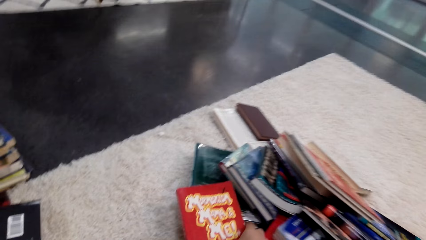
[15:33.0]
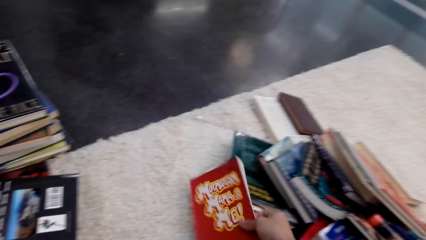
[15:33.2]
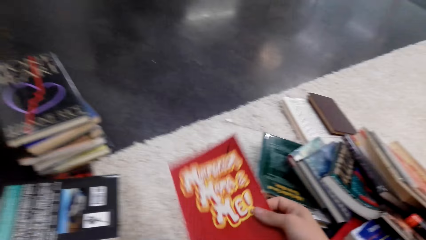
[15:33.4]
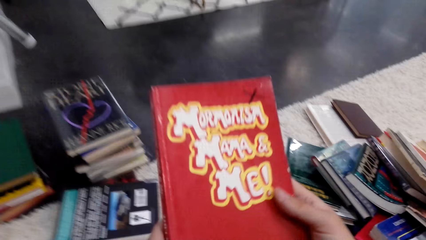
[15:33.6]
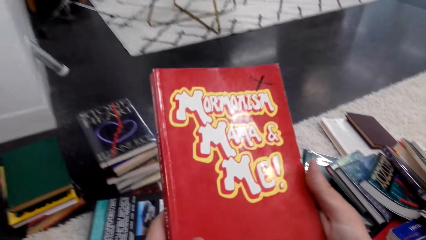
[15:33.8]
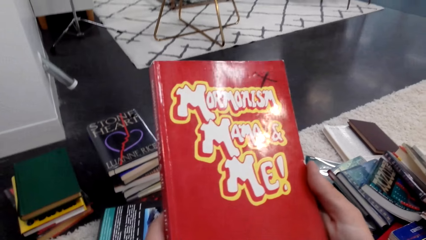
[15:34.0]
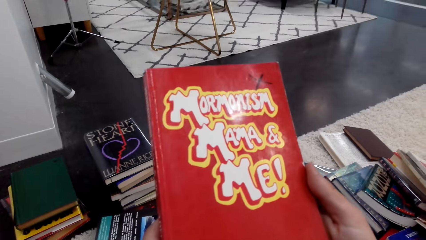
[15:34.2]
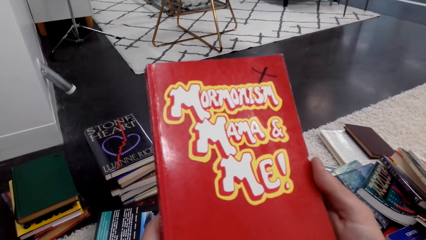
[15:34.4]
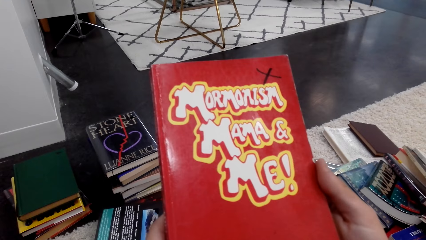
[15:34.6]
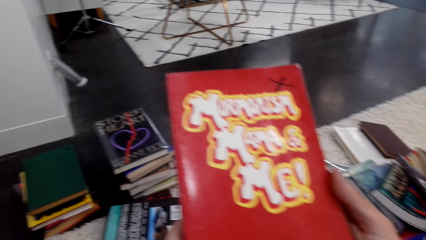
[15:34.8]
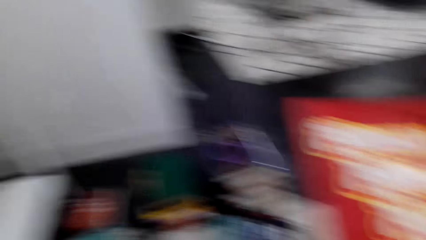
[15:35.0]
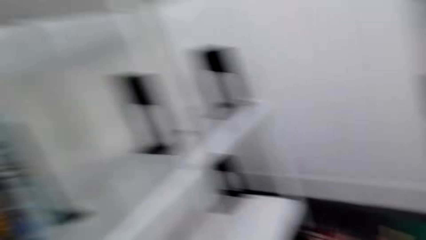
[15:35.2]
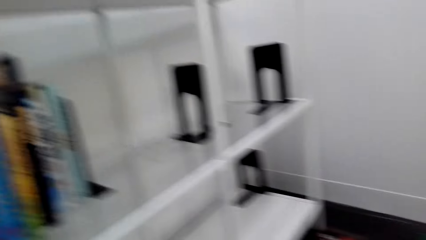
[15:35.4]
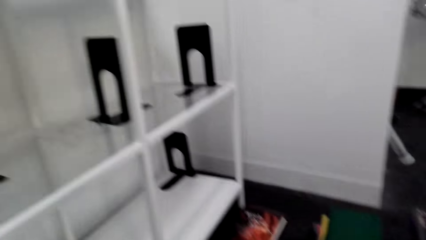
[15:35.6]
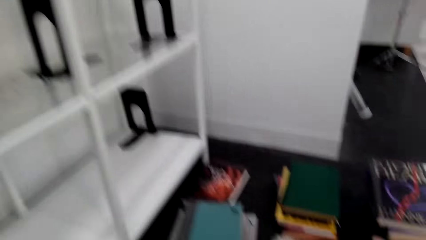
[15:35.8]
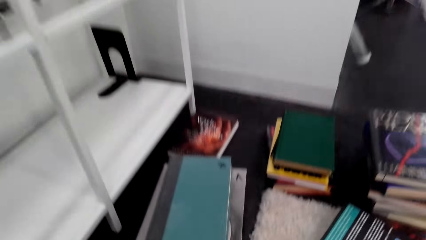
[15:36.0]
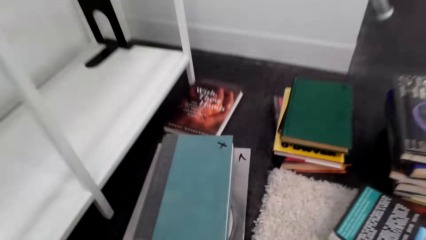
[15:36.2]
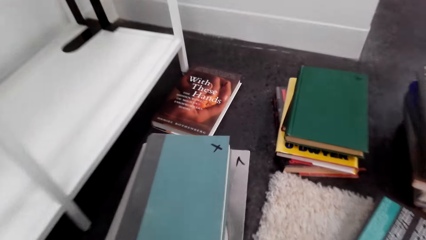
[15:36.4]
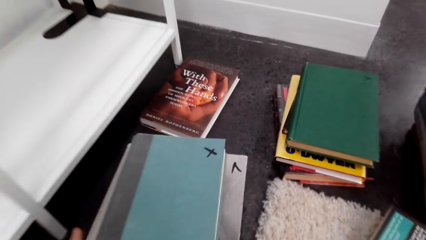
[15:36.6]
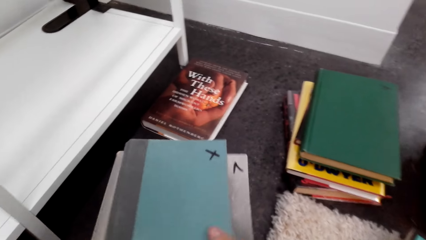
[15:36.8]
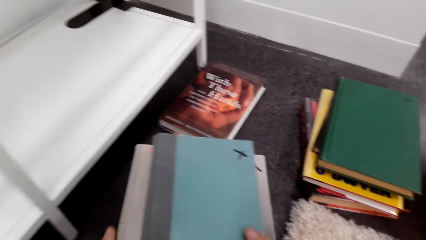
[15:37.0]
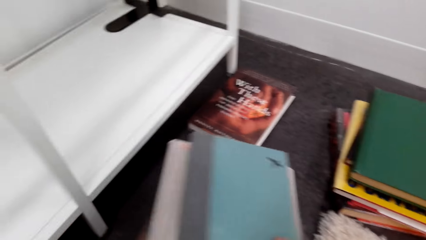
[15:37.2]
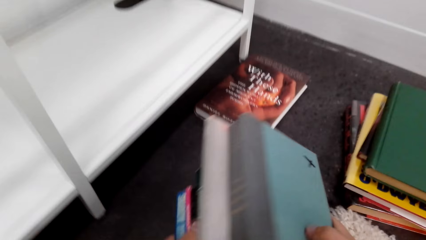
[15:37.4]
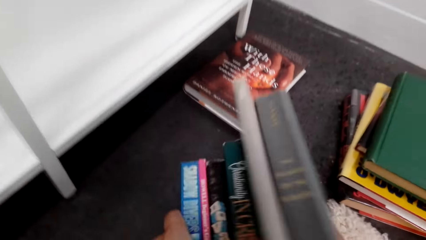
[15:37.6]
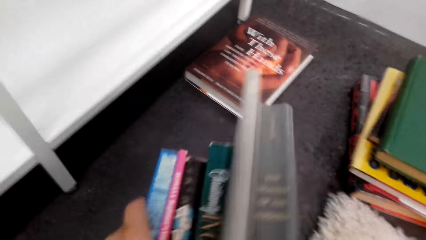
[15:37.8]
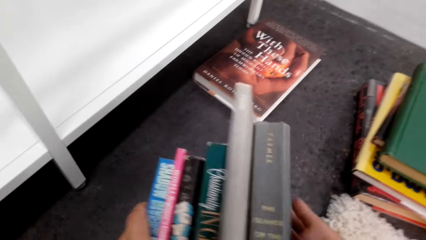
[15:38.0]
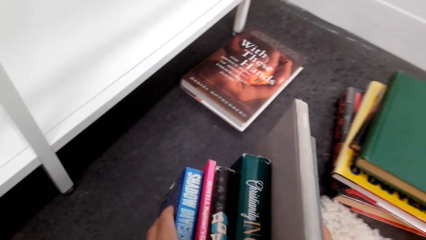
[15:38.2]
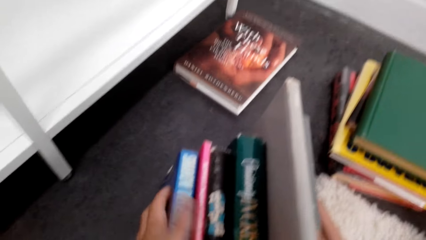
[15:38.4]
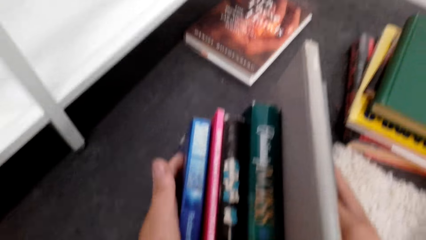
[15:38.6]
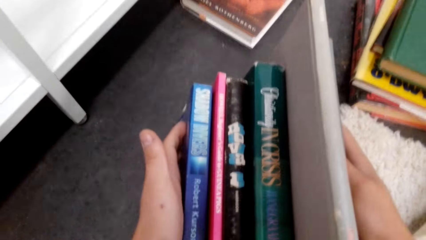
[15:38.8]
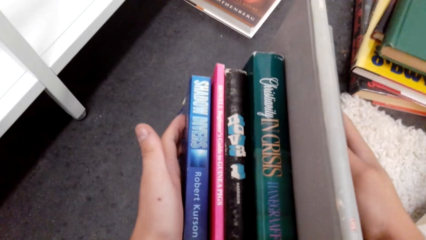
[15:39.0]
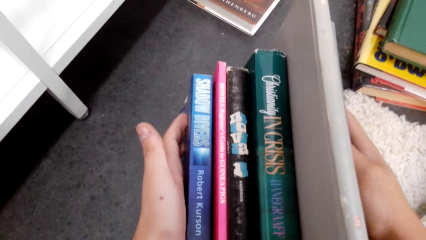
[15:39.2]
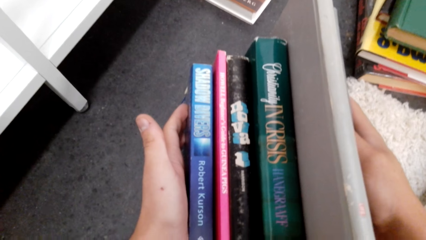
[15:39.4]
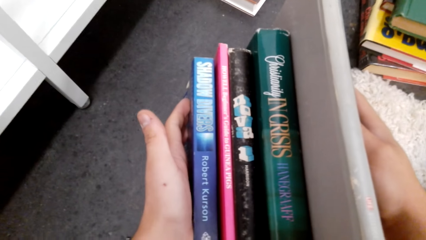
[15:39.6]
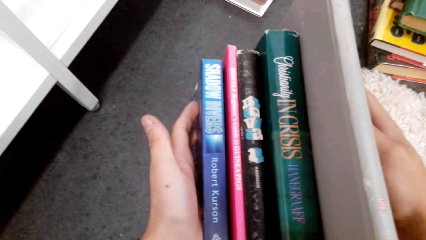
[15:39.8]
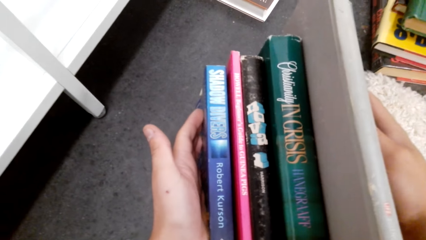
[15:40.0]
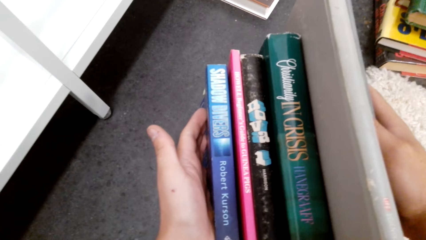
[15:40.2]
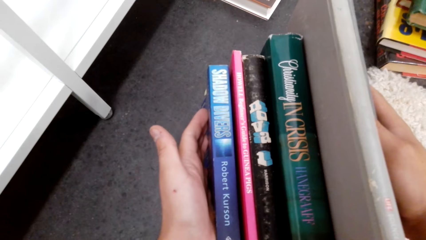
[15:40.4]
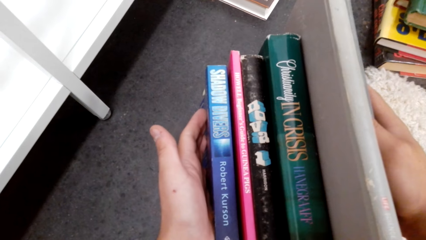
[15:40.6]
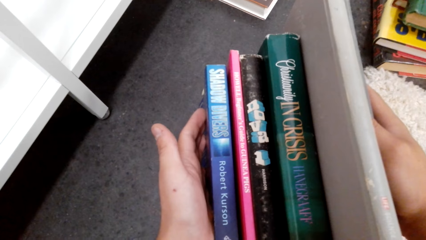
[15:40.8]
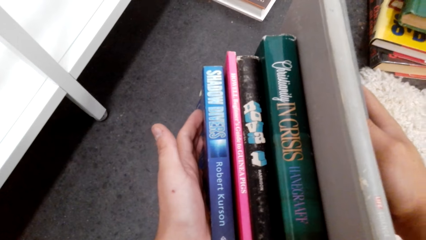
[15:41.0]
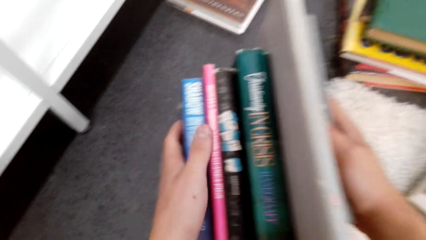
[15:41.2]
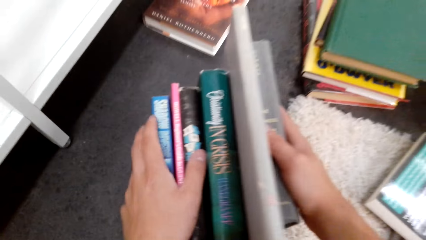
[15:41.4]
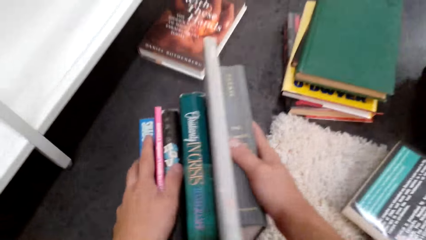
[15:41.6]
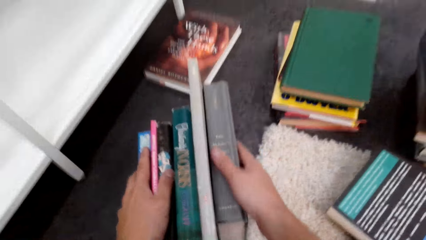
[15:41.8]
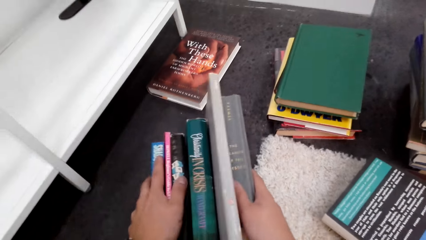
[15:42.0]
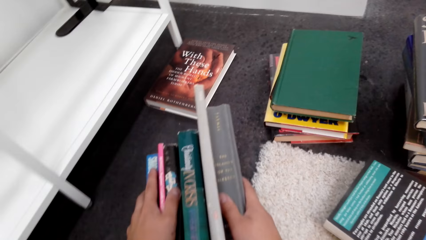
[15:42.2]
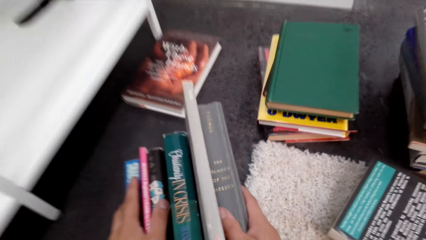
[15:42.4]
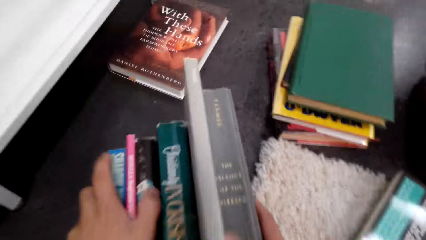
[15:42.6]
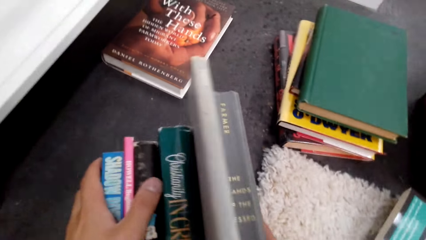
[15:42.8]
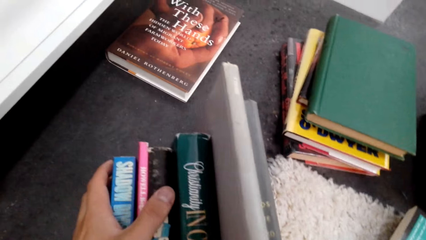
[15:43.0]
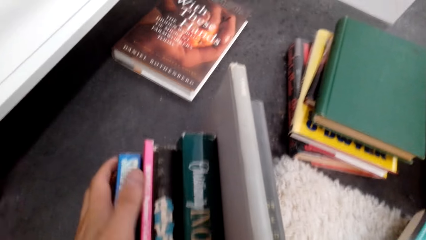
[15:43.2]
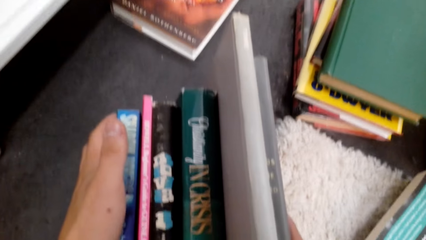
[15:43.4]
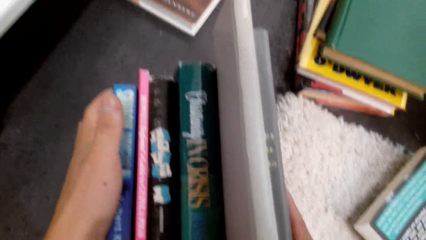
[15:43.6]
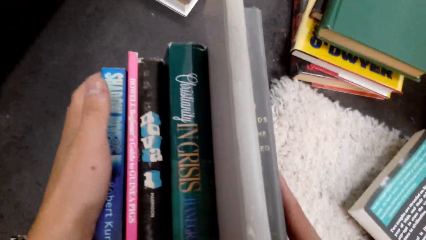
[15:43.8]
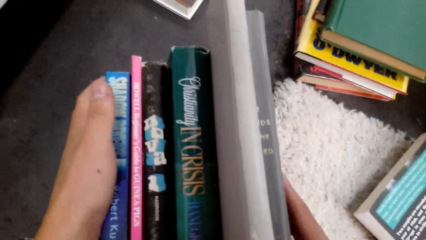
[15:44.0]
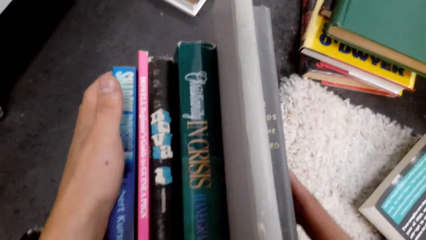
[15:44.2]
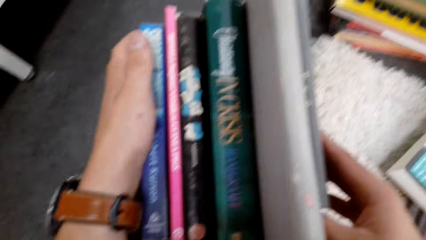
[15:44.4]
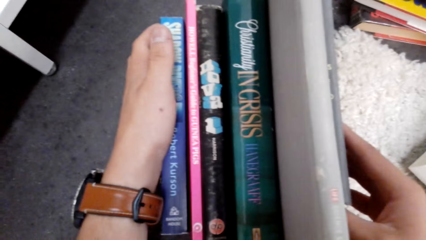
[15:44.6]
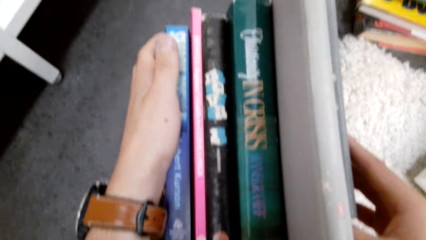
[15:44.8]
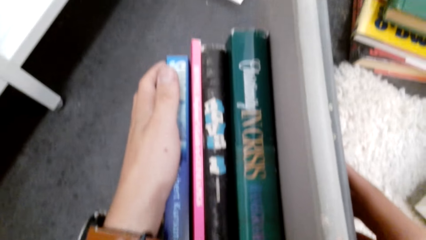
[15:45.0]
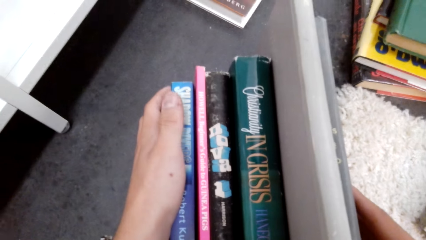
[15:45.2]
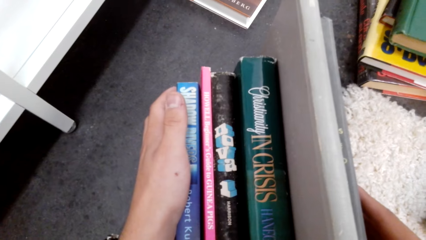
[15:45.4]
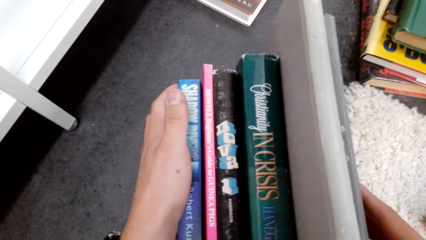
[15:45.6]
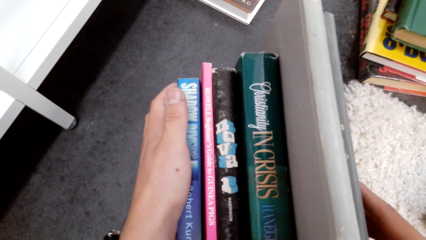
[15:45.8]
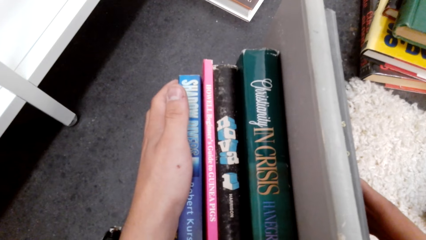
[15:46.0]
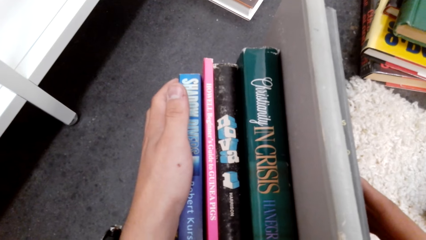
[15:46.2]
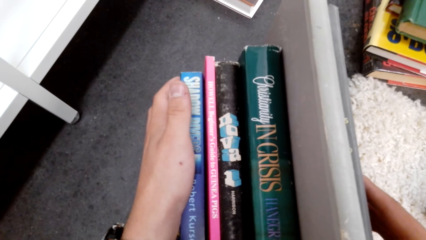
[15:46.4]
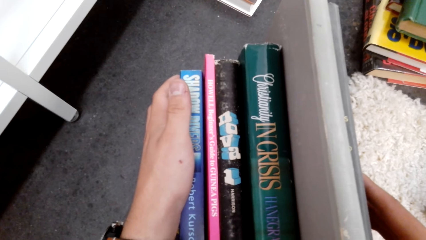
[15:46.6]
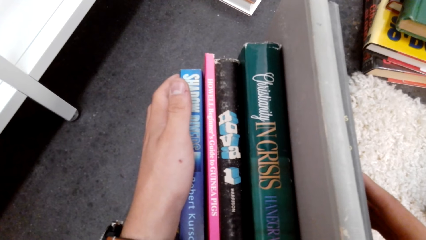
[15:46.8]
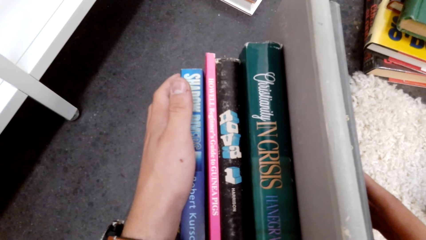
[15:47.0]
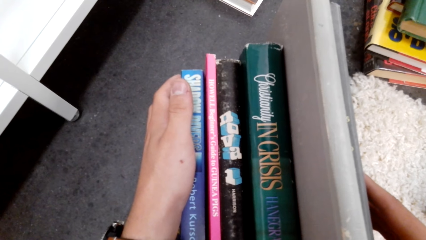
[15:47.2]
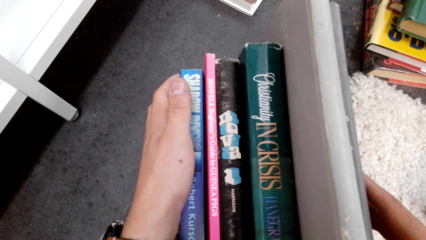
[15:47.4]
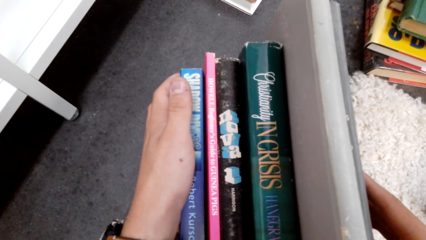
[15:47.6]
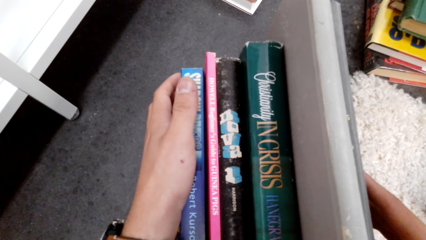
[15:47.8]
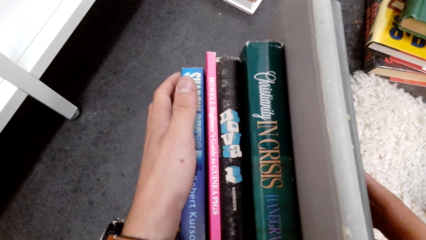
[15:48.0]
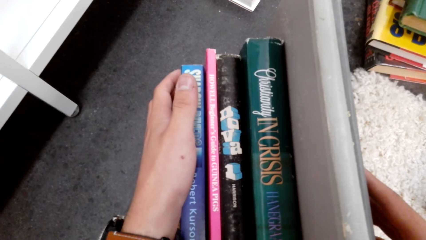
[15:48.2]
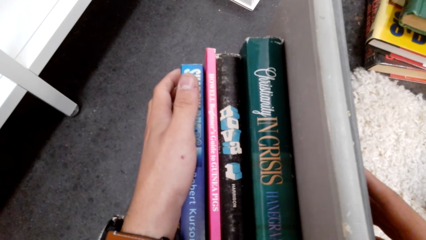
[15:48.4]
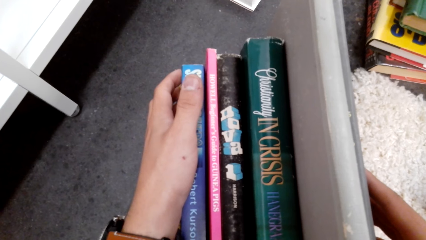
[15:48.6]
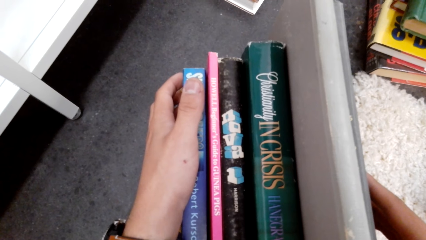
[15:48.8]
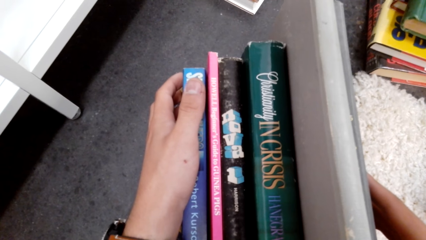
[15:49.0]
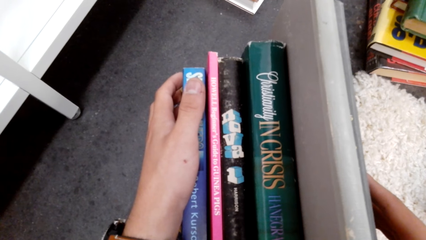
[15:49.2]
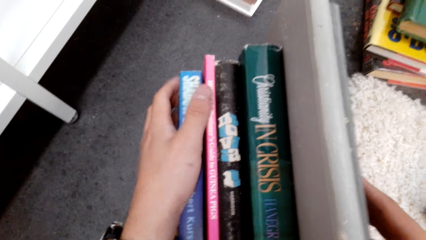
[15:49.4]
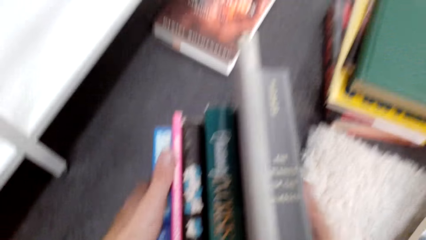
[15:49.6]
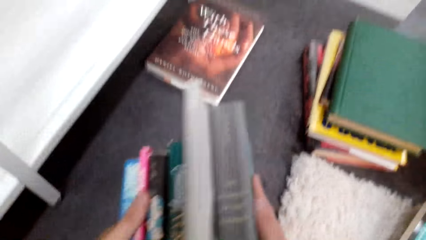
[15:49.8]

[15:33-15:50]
The camera wearer picks up a book. They pick up books. They count the novel book.
